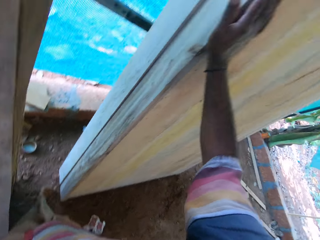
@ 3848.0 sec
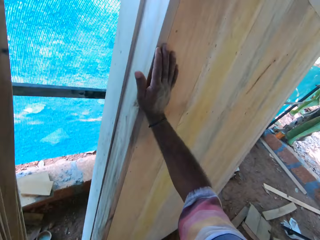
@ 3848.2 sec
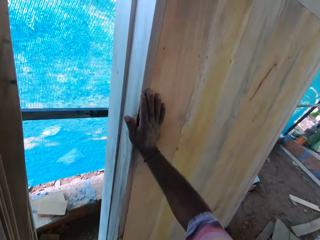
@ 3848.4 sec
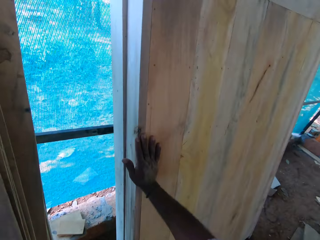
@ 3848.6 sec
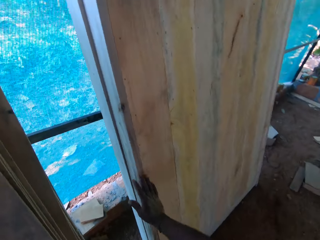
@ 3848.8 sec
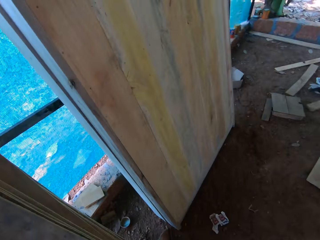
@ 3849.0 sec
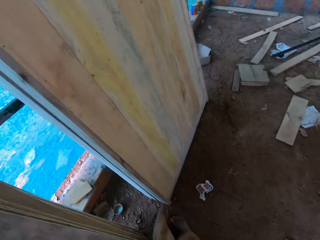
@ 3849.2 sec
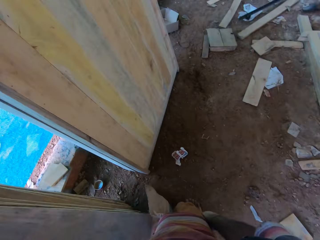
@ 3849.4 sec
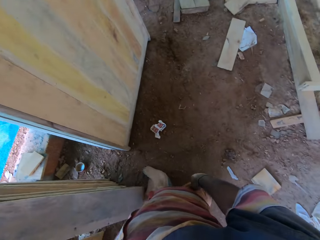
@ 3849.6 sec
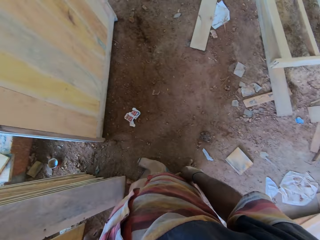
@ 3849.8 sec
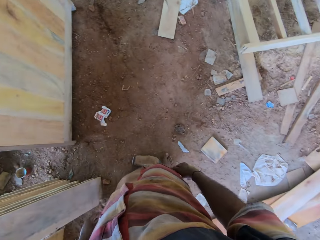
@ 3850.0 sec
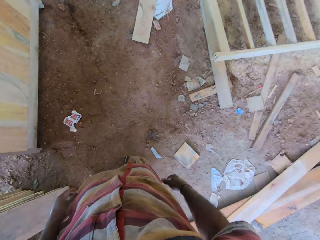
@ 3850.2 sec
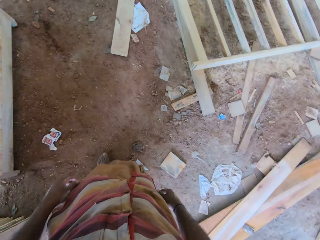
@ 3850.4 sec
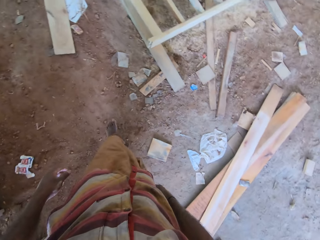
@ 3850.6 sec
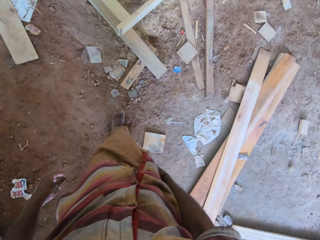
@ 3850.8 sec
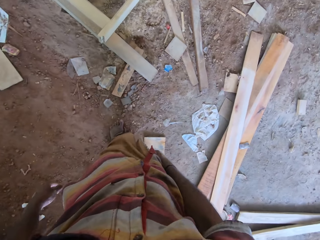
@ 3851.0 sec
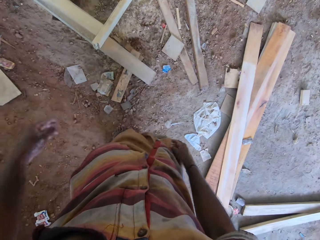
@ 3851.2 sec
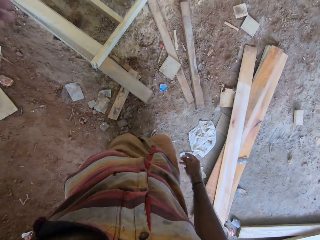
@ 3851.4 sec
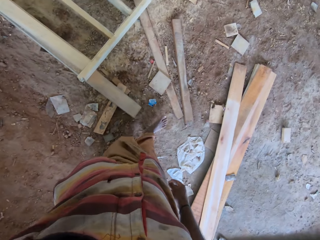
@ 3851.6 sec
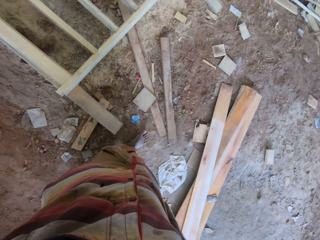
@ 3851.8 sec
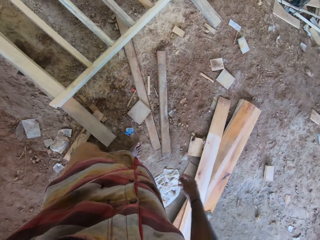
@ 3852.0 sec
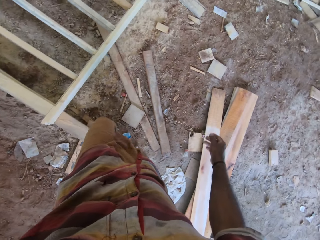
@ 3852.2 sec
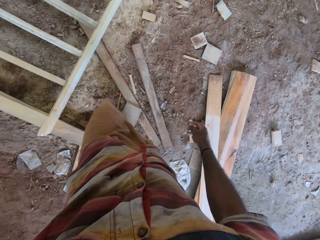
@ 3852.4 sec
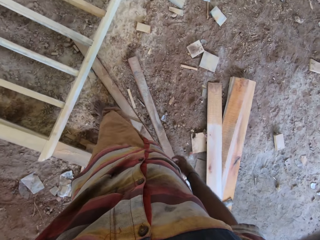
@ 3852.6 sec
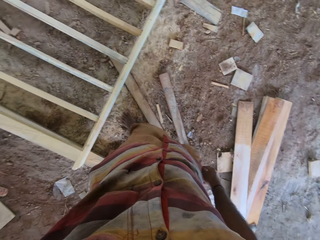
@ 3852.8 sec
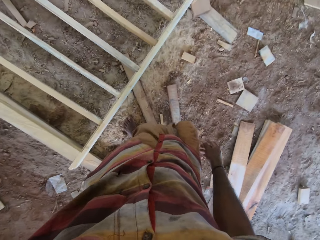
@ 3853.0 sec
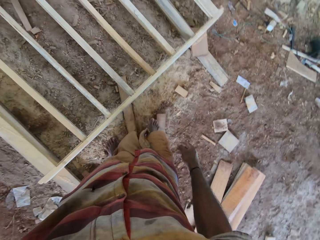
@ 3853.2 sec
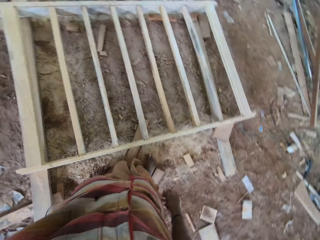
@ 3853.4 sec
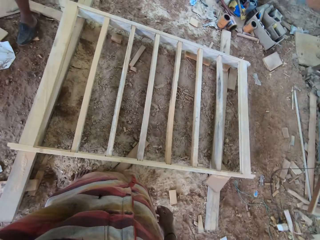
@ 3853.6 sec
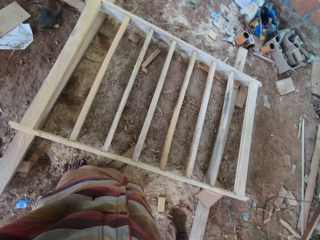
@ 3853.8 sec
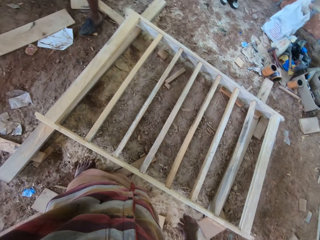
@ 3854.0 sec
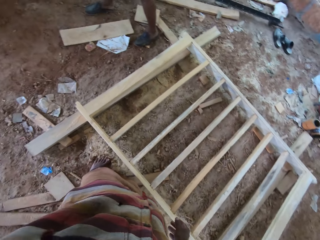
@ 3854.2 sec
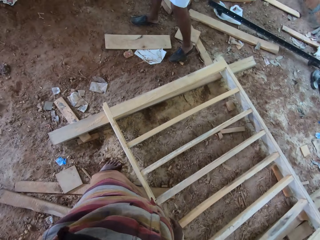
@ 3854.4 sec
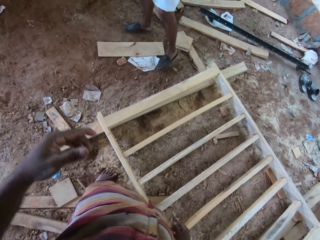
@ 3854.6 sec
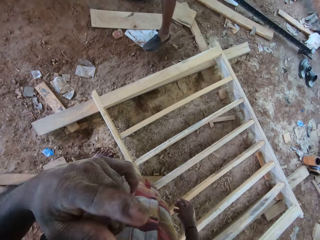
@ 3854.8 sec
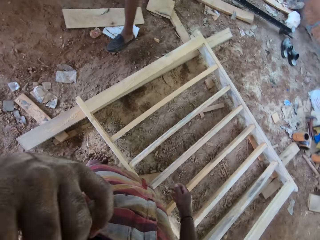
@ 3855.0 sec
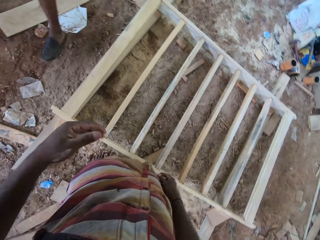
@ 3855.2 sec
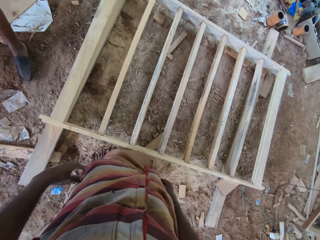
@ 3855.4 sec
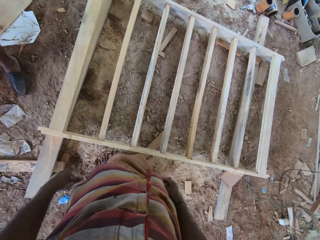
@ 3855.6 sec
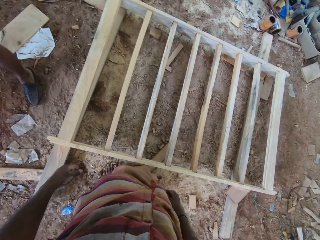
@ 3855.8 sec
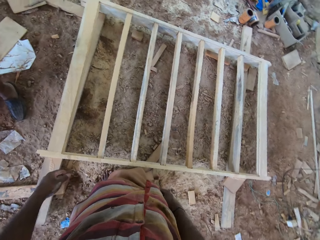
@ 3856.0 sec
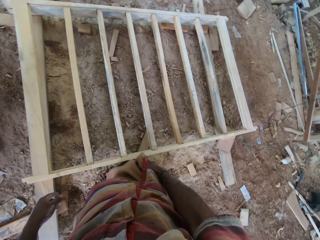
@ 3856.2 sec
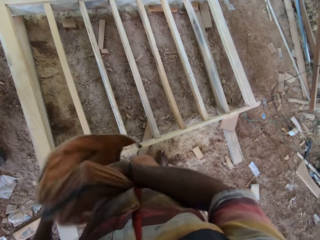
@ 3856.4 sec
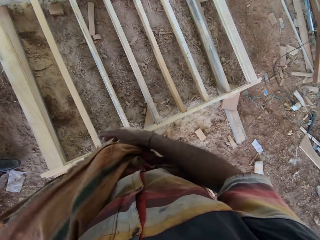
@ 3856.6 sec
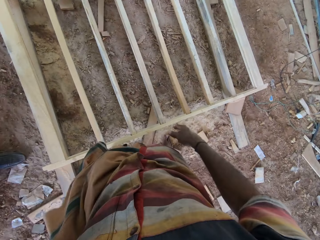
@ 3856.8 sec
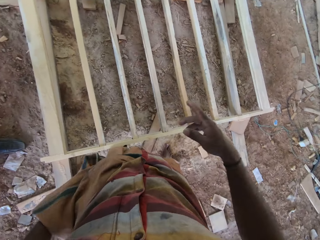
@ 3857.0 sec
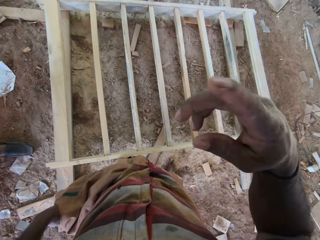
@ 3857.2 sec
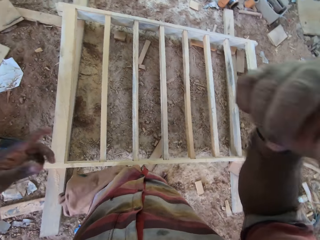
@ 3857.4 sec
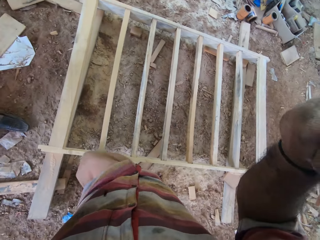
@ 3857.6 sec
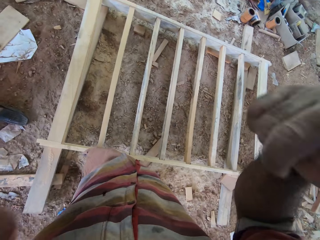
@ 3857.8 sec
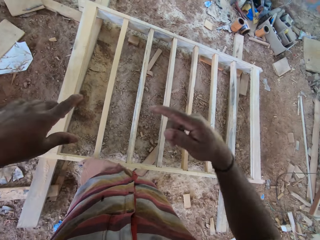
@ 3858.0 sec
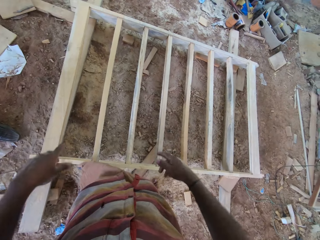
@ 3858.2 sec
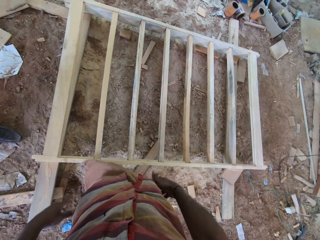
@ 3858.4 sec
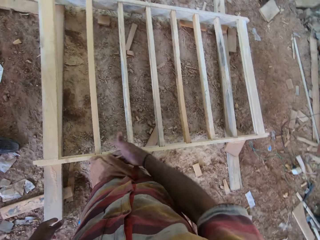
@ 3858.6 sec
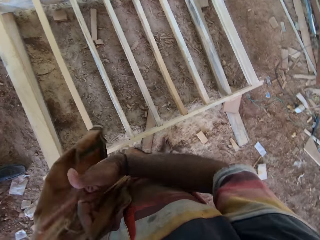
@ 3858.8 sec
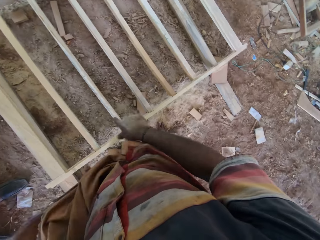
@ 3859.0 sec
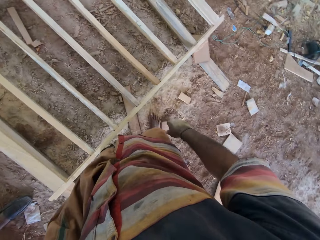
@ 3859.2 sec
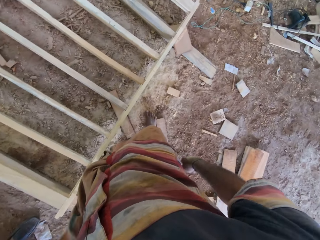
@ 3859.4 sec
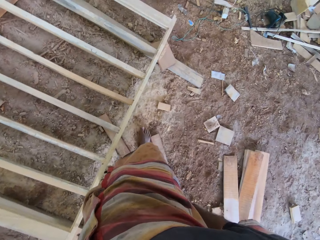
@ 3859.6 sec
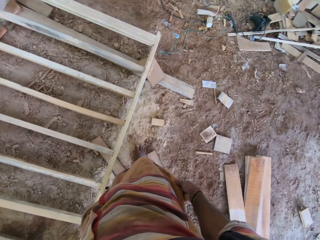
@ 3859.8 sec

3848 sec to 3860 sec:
The camera wearer holds on the wood table or window frame. They walk around. They shake the hands. They lift a wrapper.

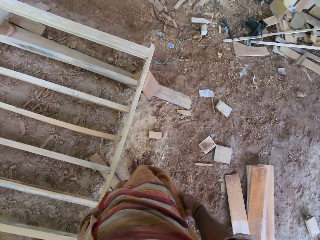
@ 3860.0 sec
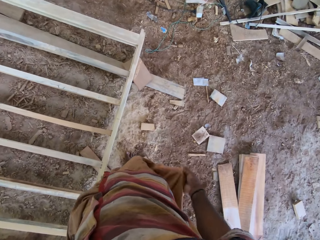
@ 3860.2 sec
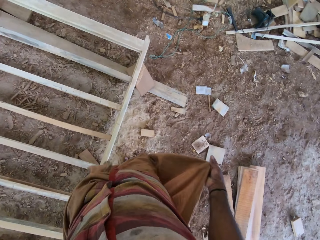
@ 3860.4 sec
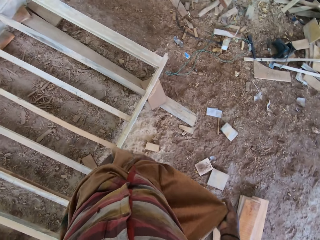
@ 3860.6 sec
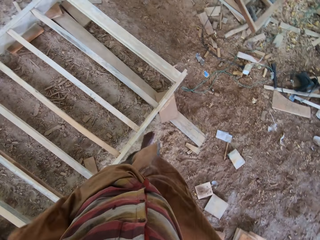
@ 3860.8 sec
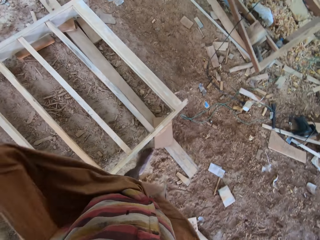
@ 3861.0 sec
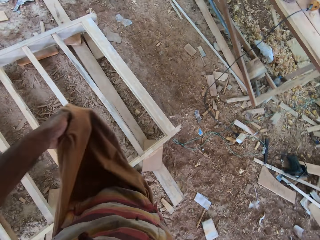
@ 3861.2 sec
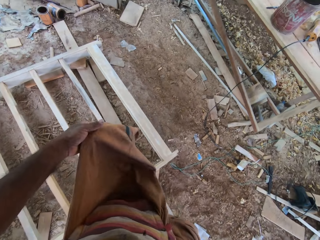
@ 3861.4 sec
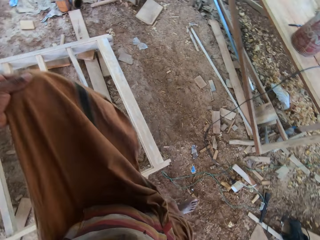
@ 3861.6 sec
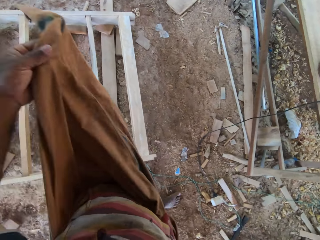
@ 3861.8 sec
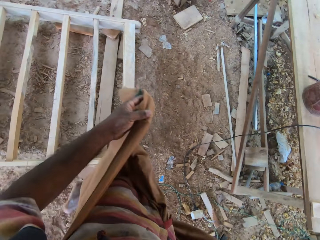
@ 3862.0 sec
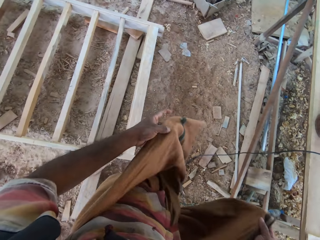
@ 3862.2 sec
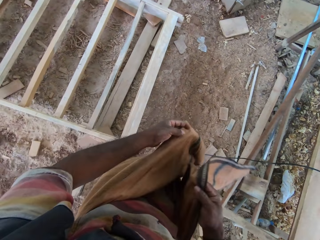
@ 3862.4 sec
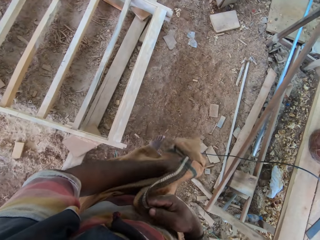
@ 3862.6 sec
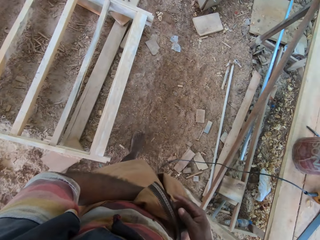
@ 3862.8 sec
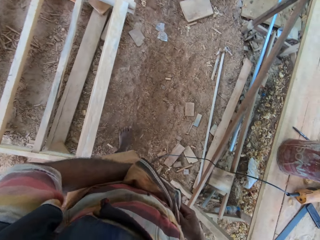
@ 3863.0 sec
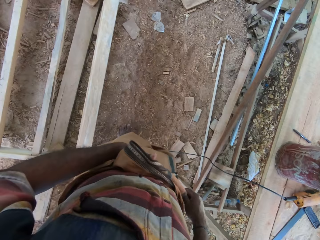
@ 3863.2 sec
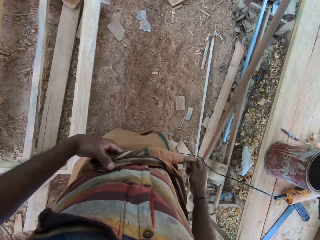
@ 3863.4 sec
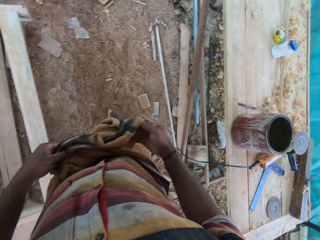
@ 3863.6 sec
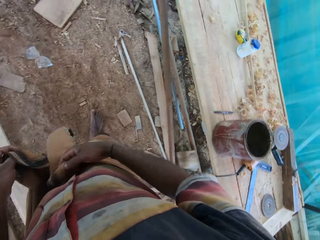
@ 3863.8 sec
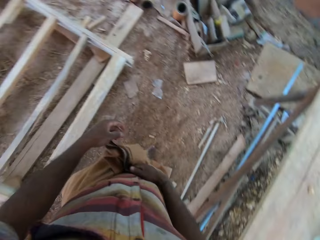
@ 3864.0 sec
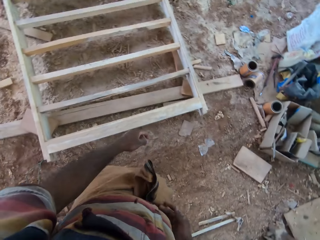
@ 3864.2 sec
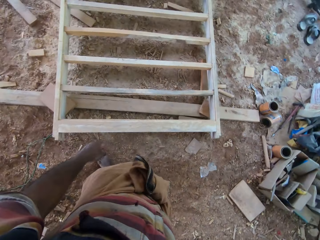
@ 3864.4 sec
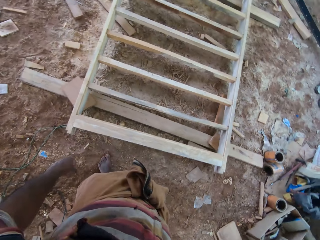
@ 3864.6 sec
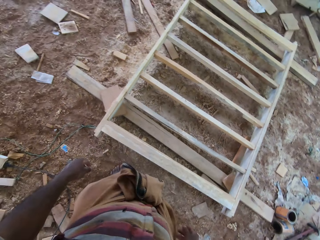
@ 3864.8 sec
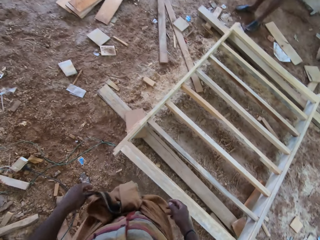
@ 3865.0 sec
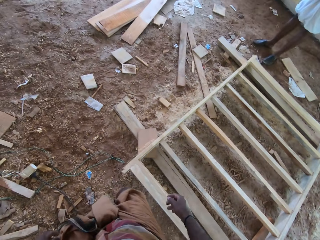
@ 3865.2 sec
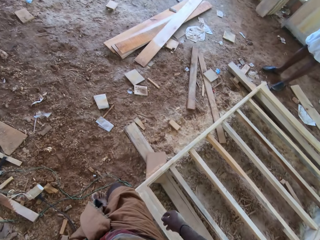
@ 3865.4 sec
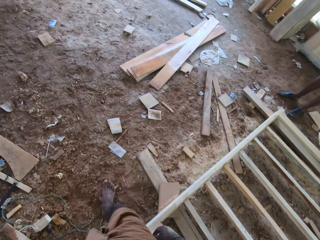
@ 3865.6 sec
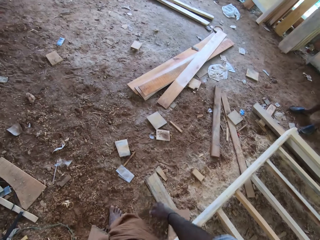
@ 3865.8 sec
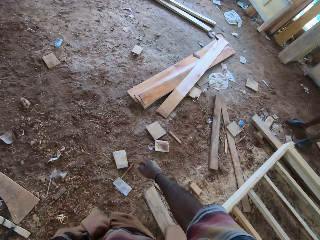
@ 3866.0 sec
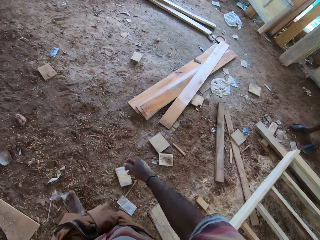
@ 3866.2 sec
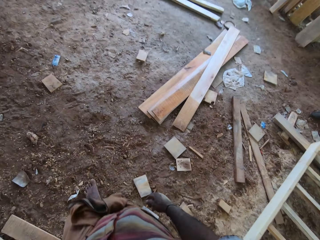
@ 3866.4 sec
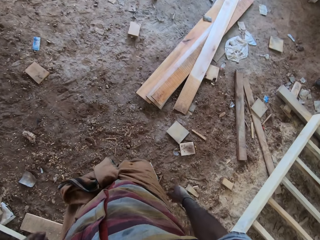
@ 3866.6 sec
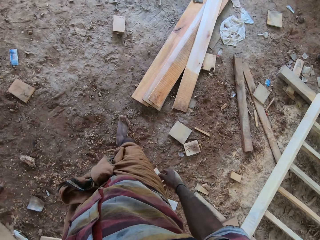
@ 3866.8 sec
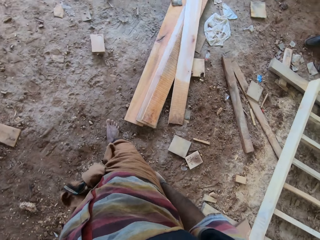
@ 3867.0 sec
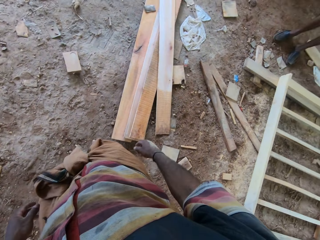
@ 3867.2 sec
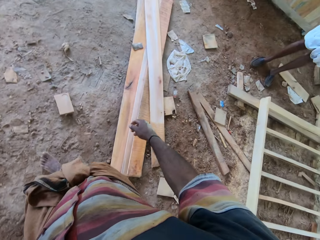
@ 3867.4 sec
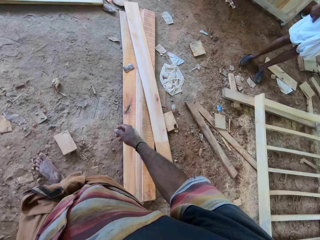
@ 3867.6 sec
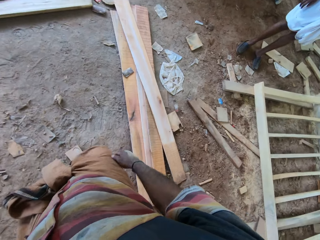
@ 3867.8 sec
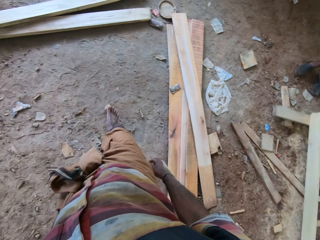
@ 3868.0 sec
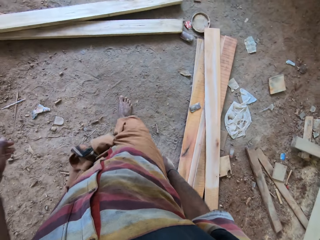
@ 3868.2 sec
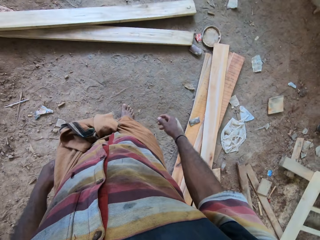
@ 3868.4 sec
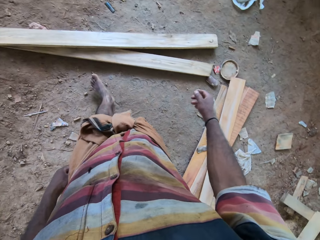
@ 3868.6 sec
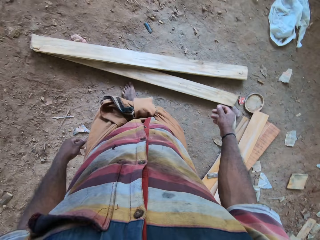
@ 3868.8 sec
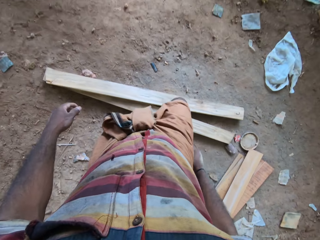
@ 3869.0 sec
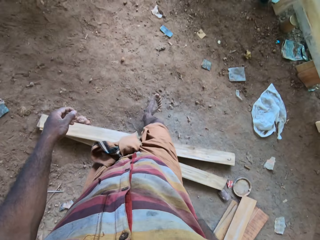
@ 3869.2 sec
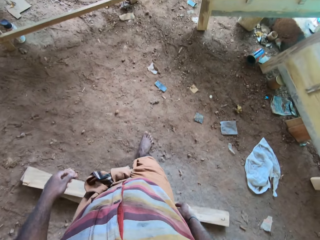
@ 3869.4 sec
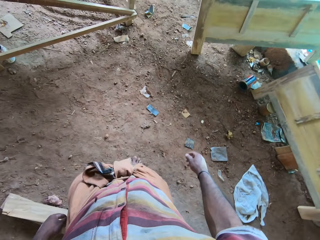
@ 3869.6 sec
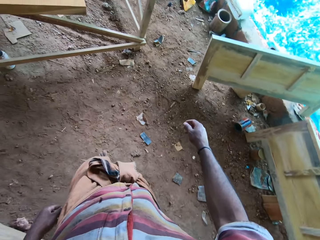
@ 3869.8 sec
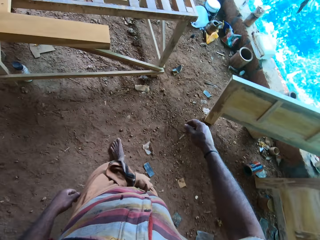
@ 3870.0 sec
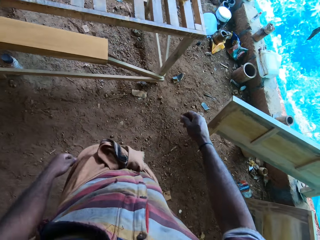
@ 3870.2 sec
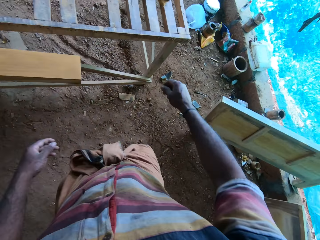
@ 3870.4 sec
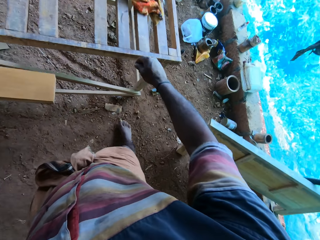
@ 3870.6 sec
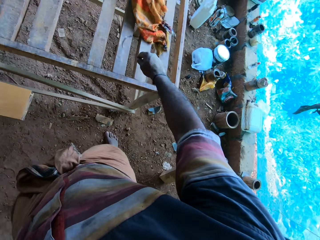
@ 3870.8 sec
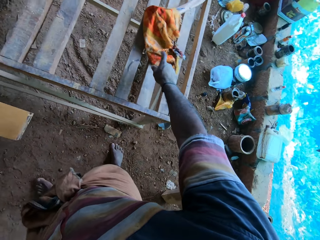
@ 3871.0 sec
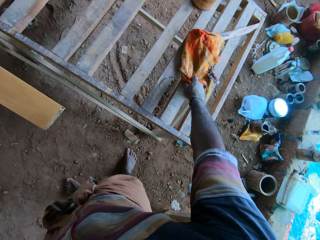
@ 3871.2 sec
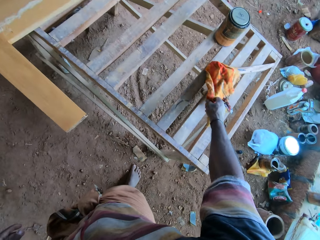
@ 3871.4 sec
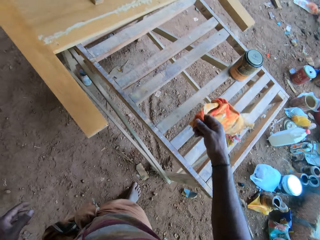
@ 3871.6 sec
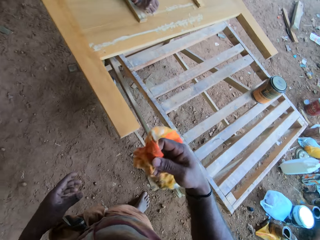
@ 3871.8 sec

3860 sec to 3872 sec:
The camera wearer holds on the garment. They tie the garment around the waist. They walk around.
